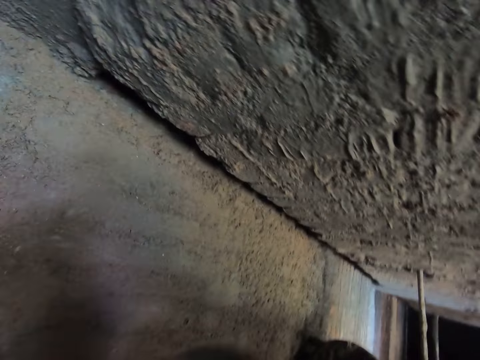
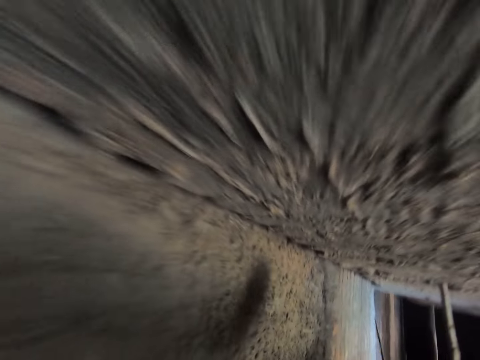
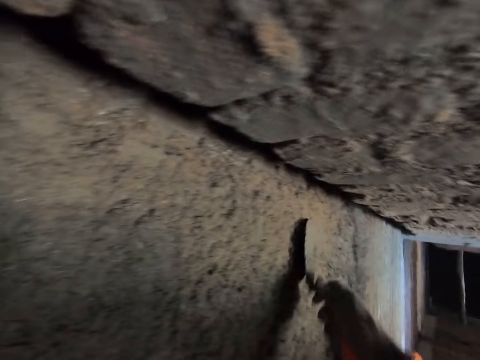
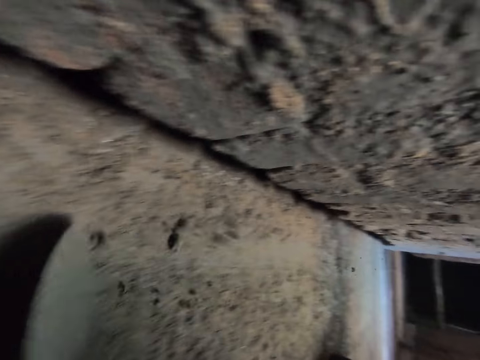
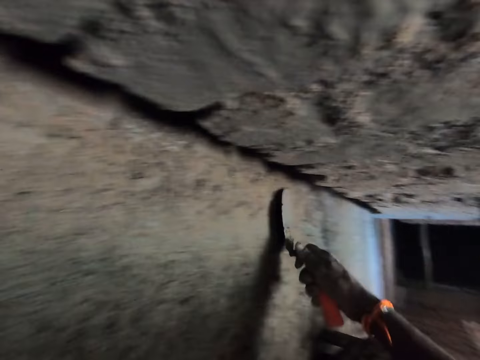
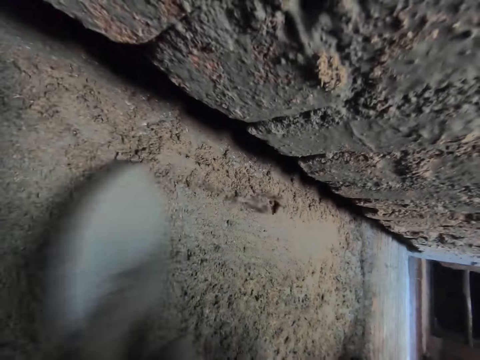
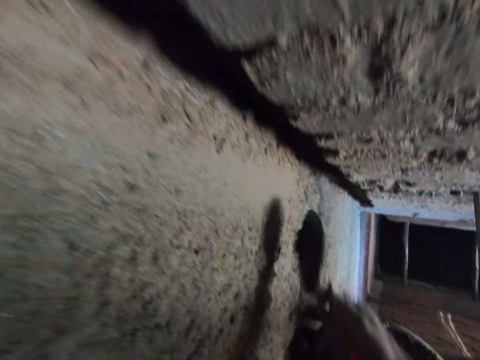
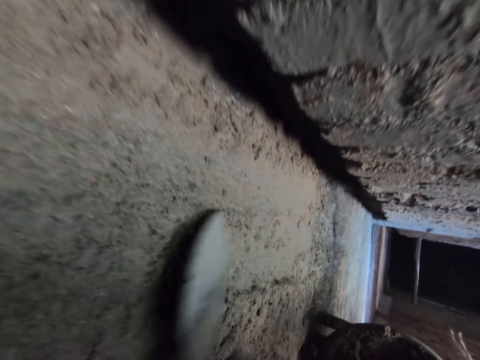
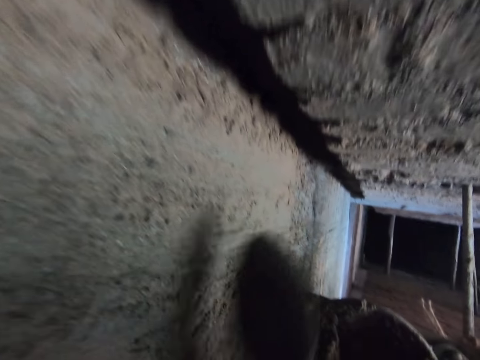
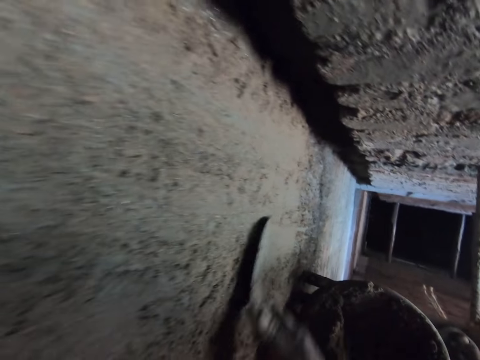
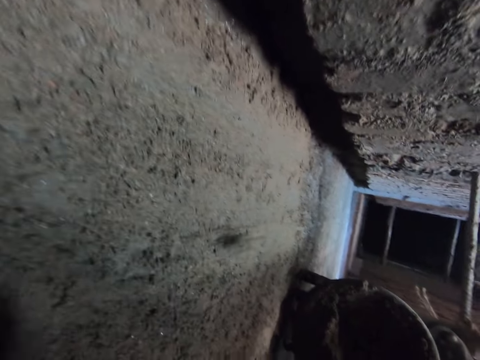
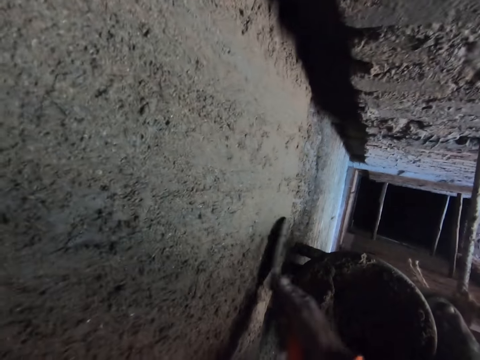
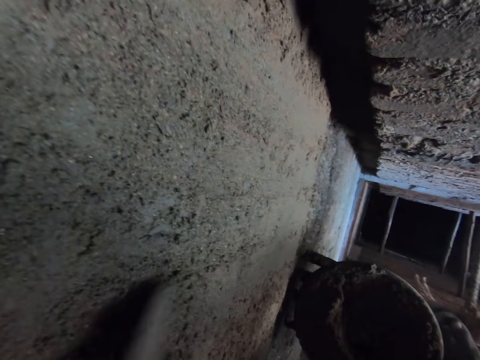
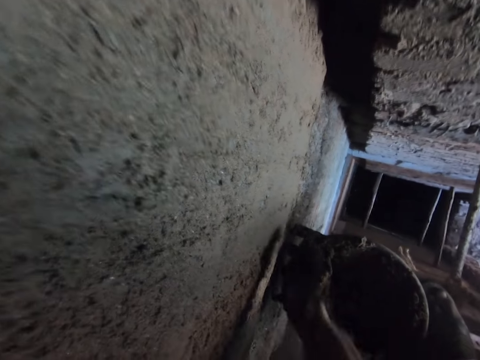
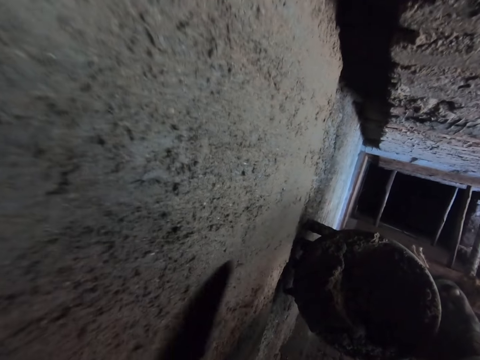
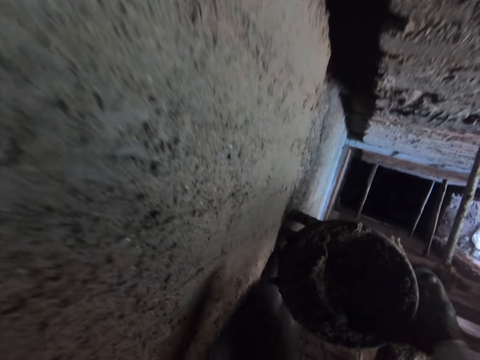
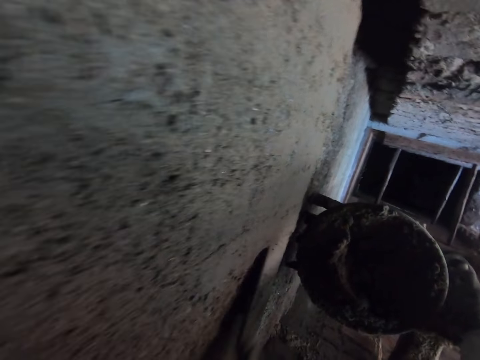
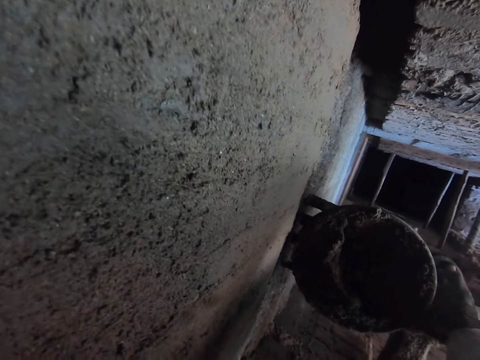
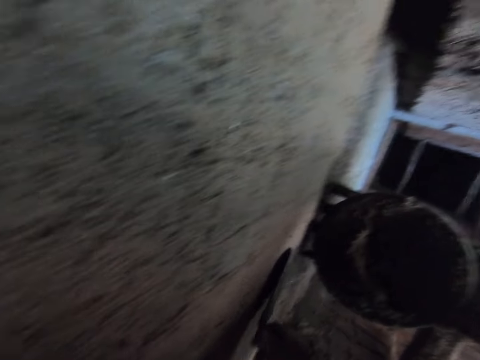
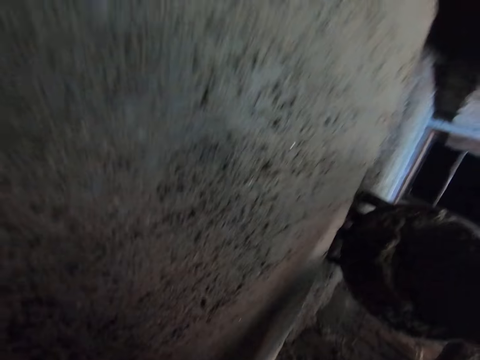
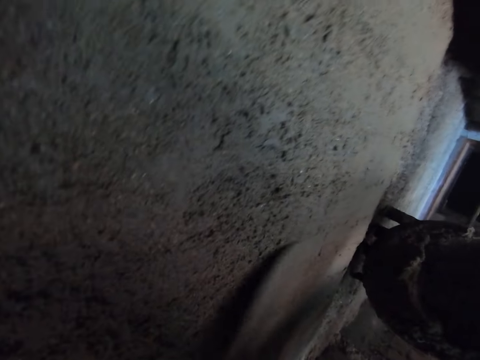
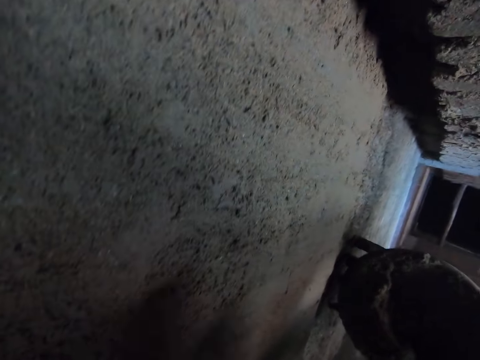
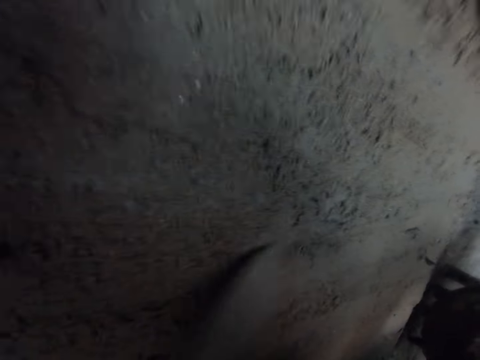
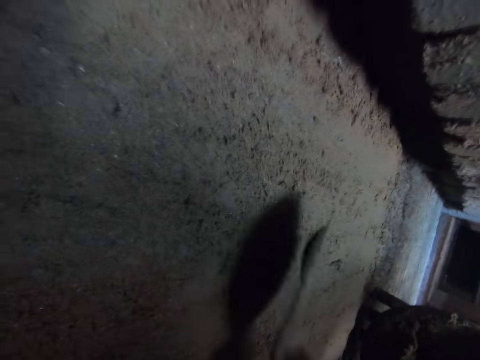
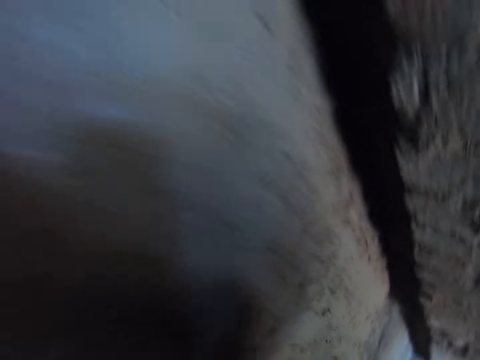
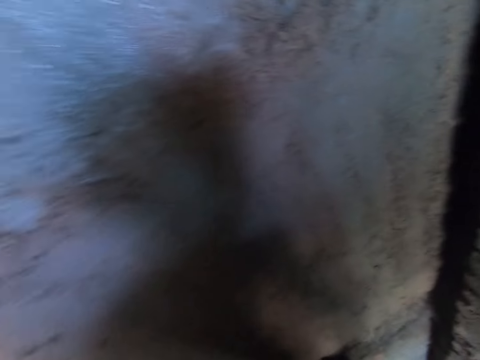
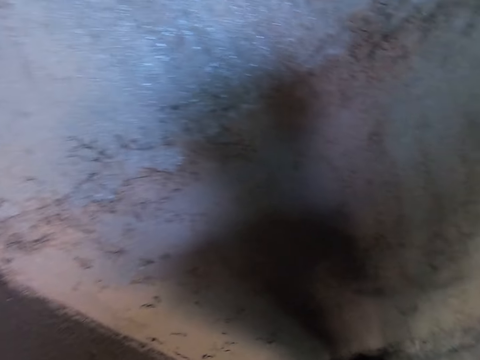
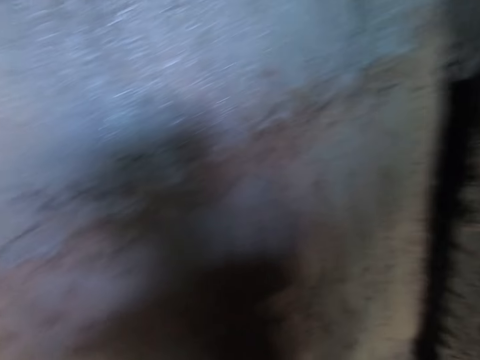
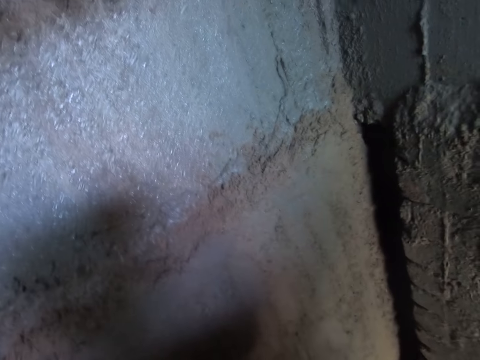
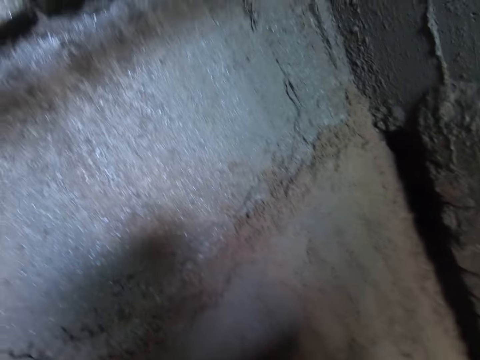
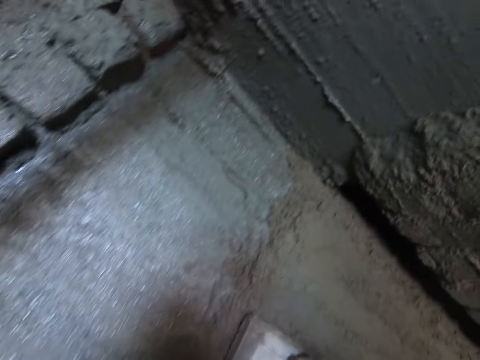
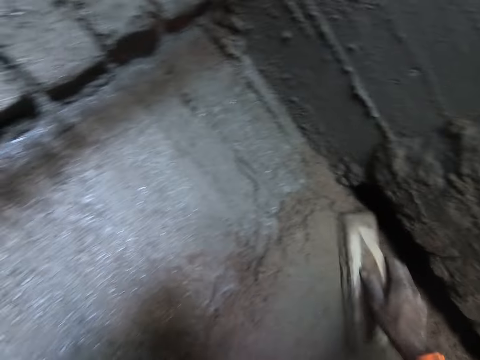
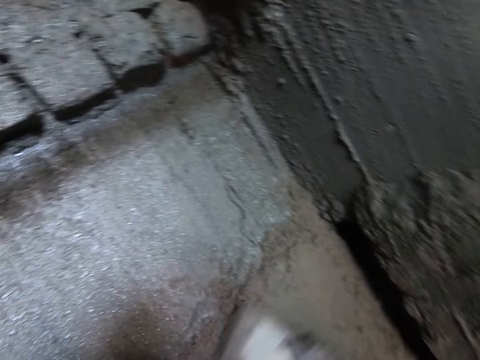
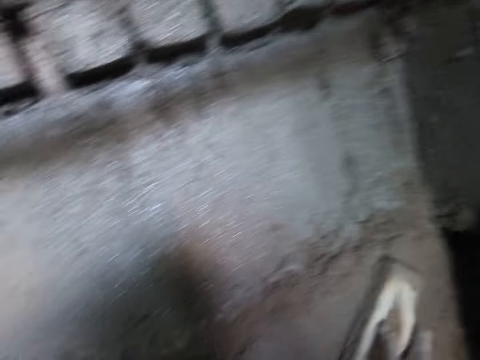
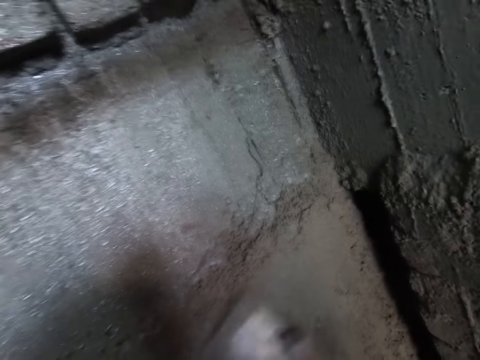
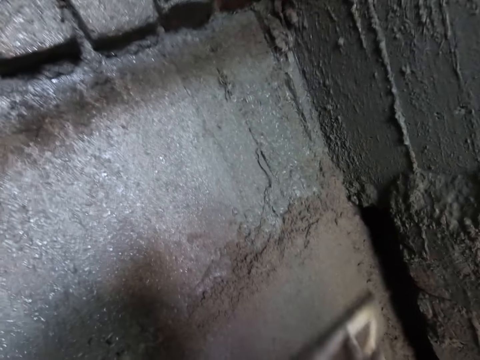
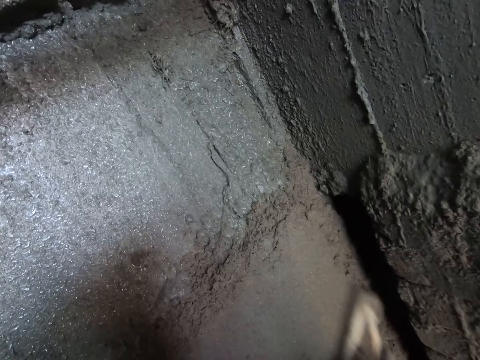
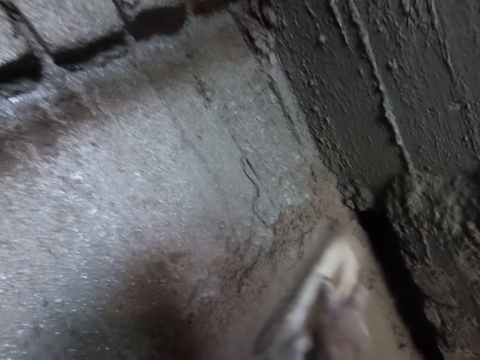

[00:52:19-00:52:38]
The camera wearer plasters the wall. He looks at the wall. He plasters the wall with a wood trowel. He smoothens the wall with the smoothening trowel in his right hand.

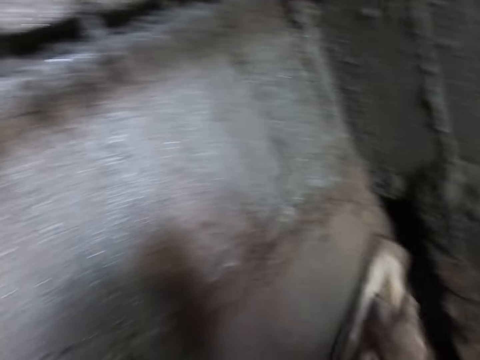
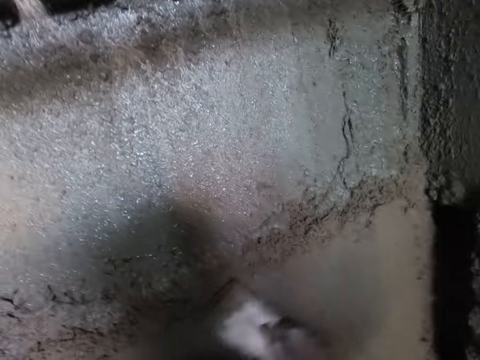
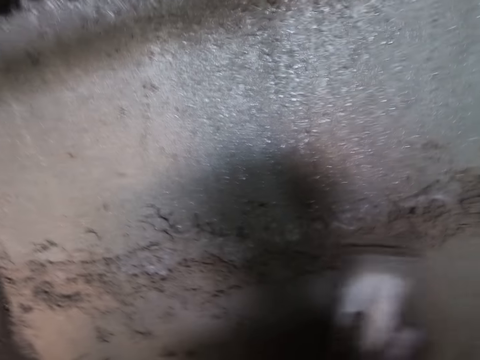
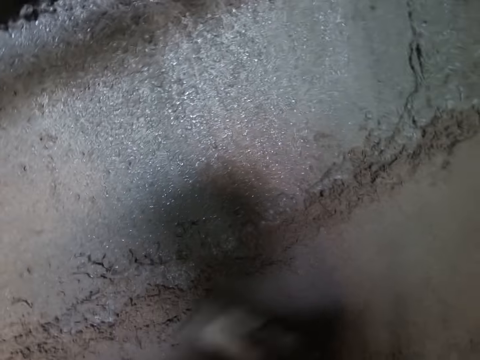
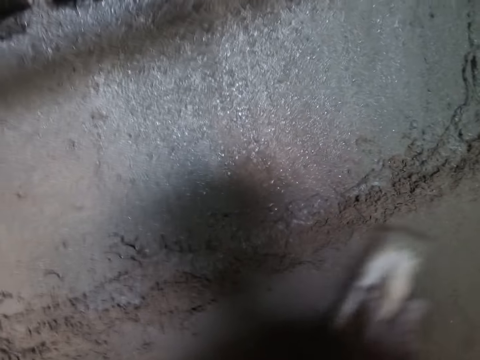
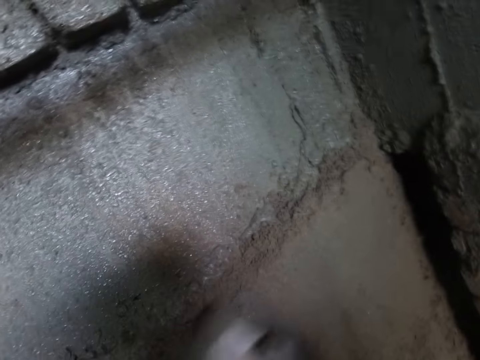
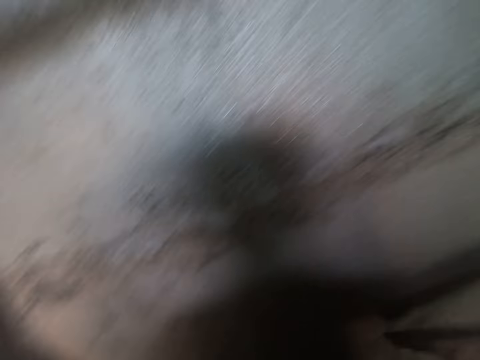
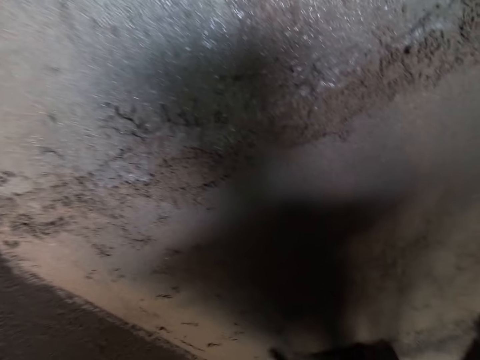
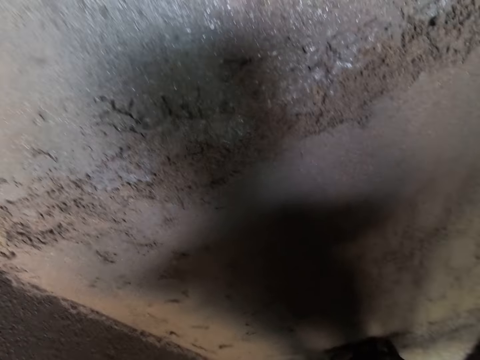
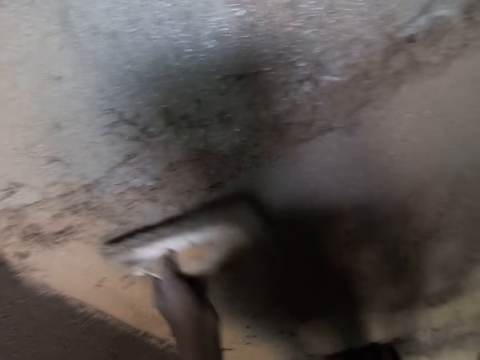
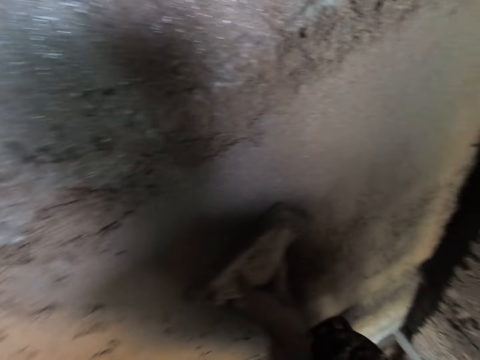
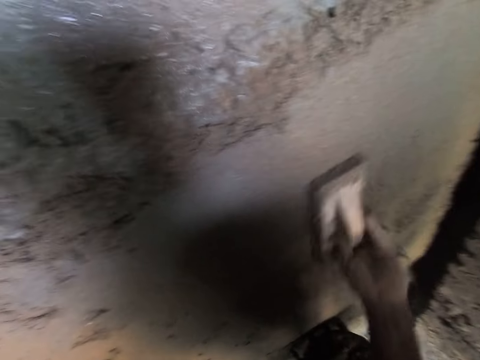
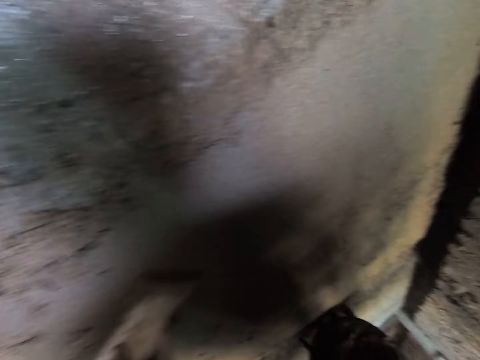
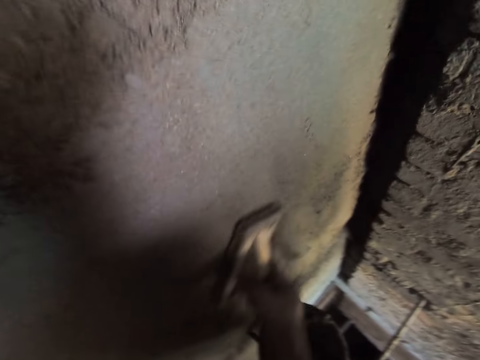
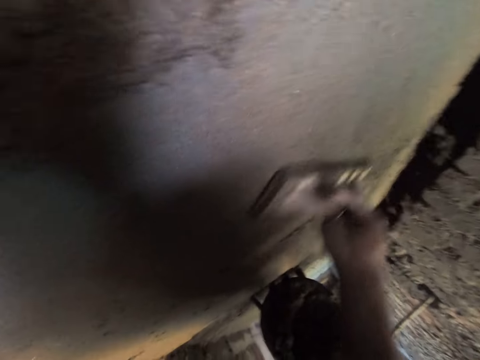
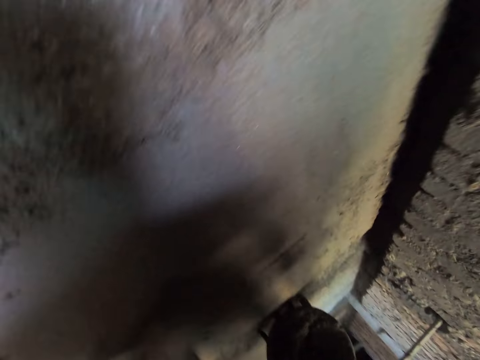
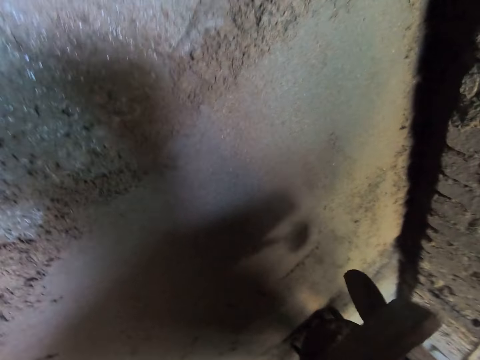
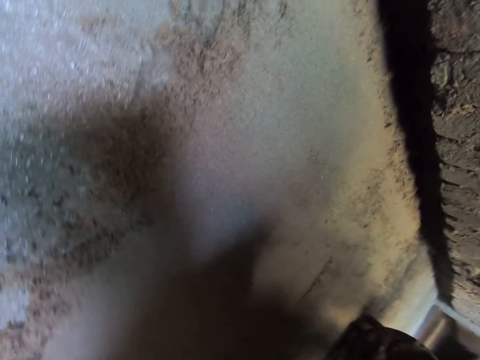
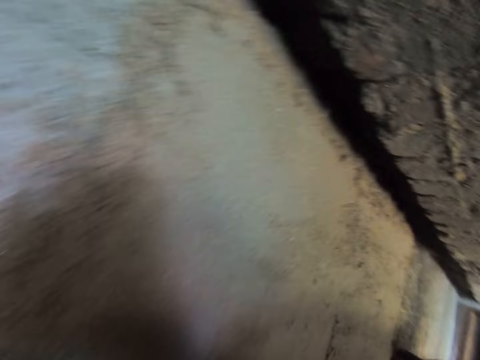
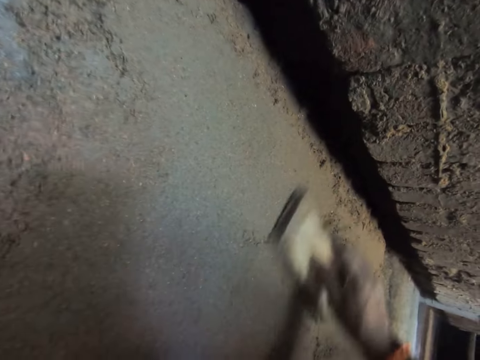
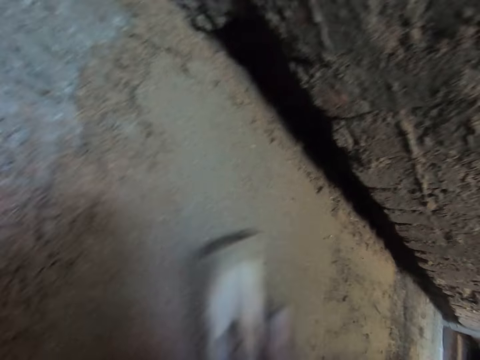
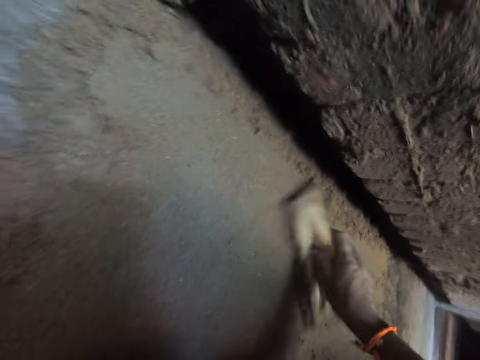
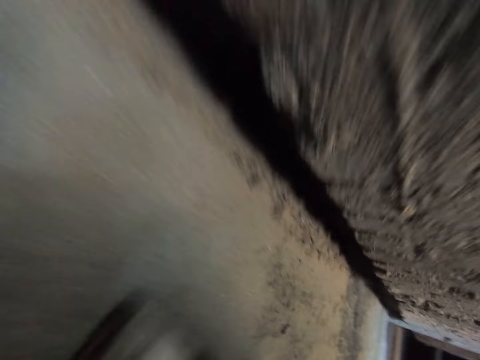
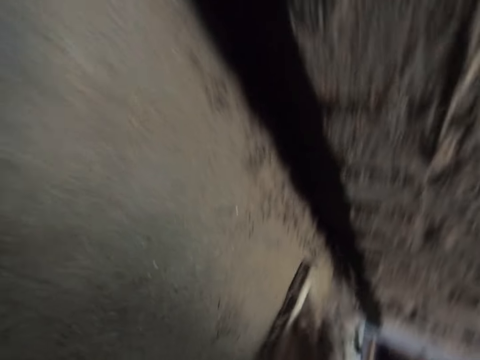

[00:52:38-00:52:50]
The camera wearer looks at the wall. They plaster the wall with a wood trowel.
